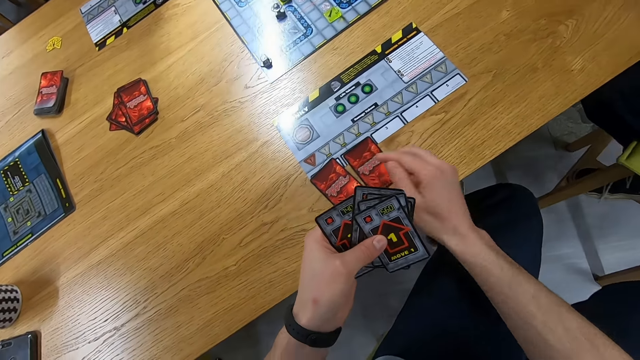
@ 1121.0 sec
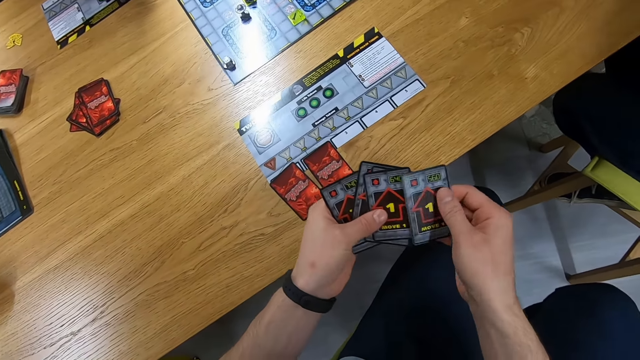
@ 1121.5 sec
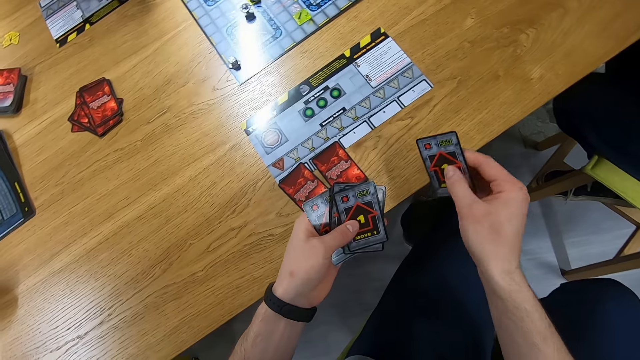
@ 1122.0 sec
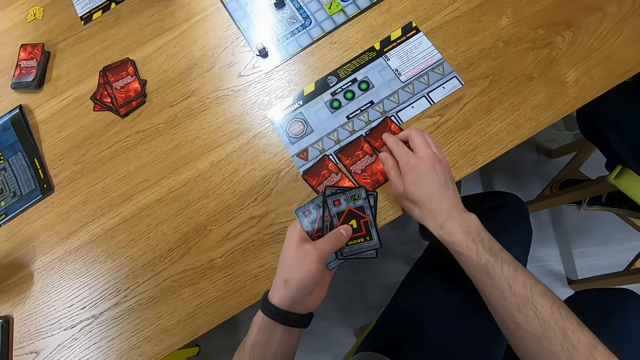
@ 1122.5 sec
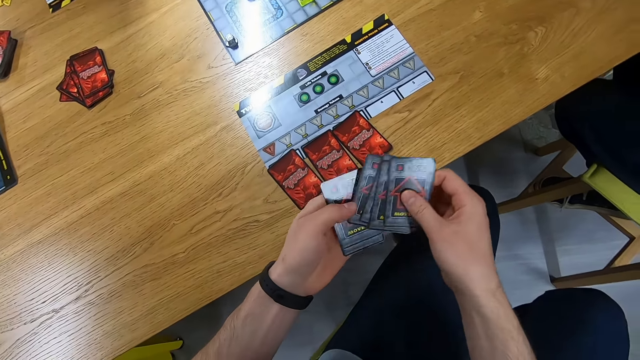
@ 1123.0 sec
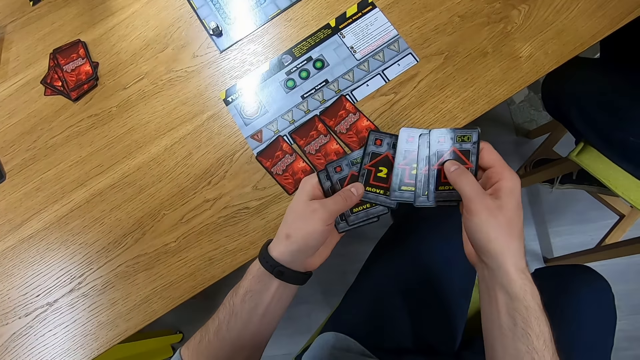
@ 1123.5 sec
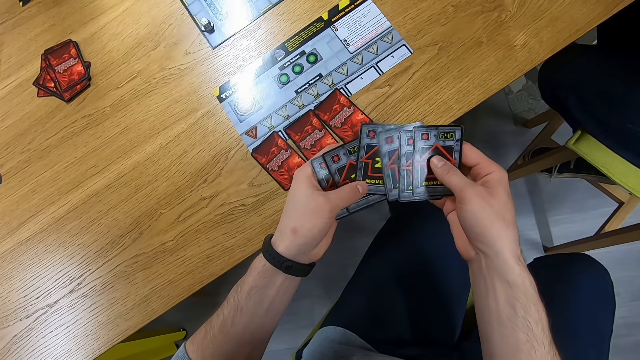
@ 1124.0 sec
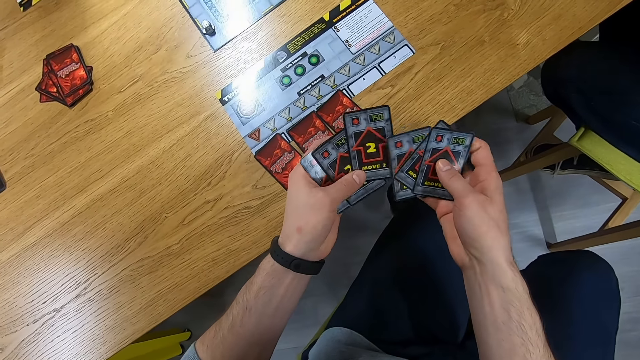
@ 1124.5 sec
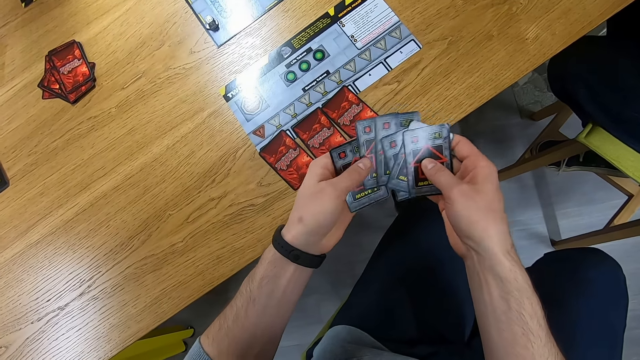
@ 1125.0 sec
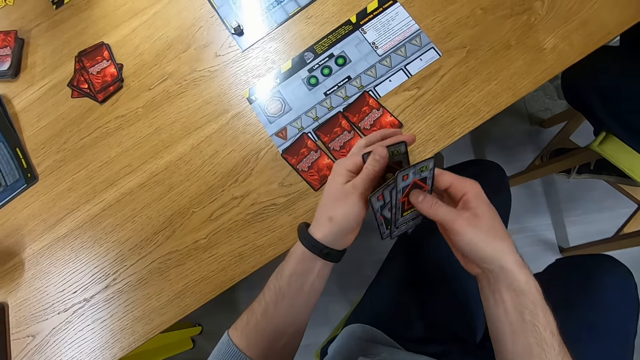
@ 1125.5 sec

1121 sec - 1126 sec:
The camera wearer places the card on the table. They pick a card. They place the card on the table. They arrange the cards.

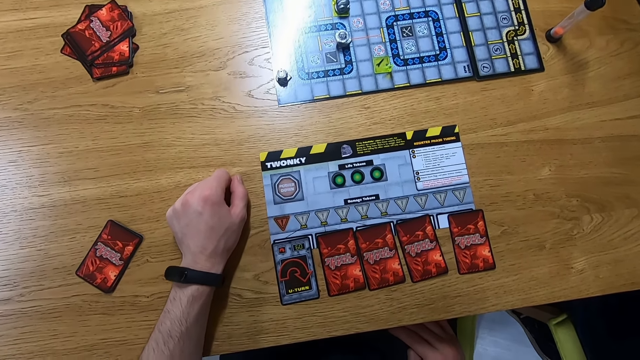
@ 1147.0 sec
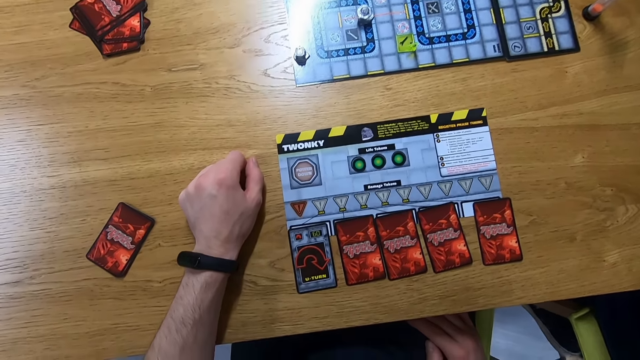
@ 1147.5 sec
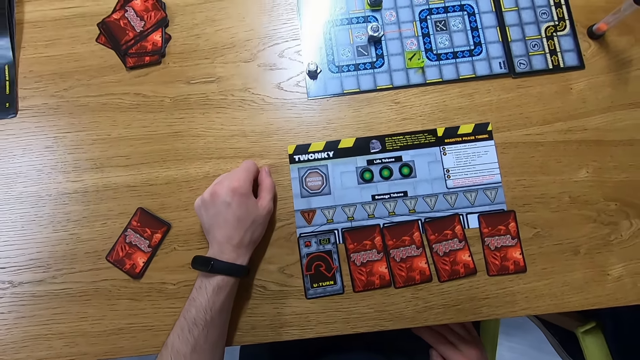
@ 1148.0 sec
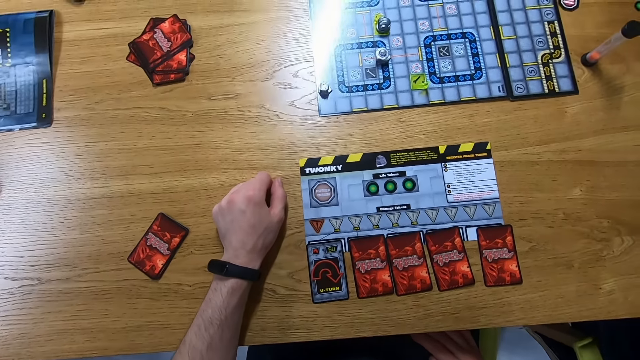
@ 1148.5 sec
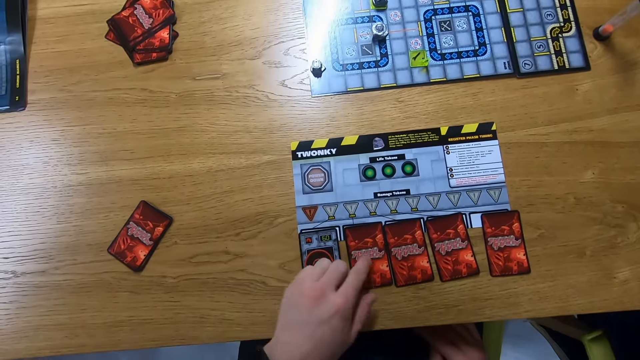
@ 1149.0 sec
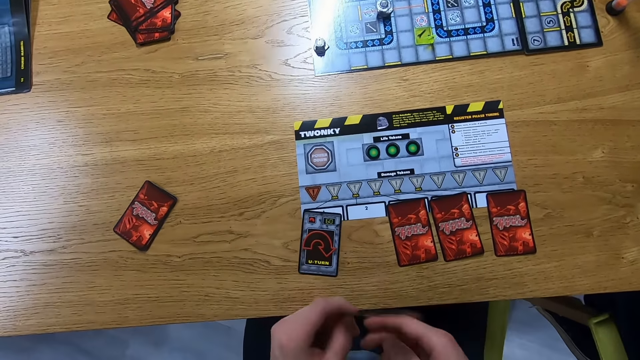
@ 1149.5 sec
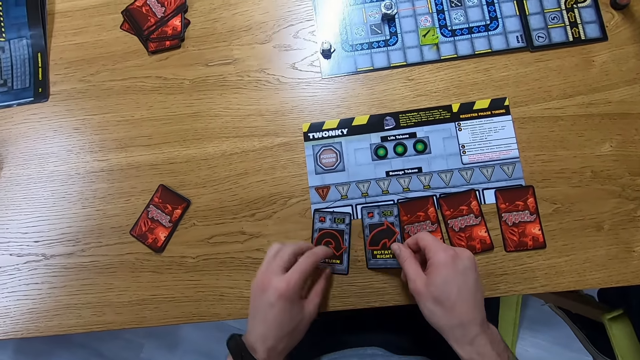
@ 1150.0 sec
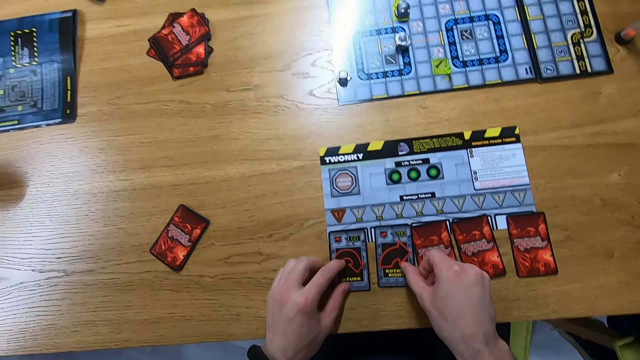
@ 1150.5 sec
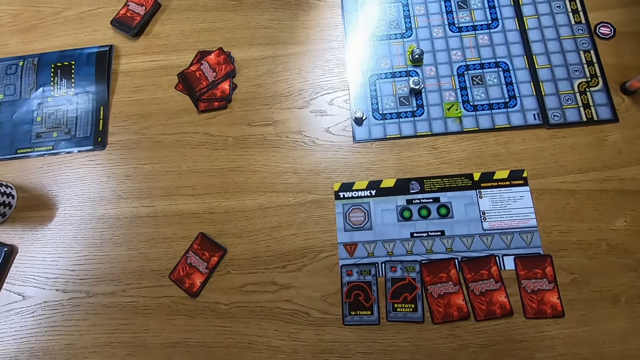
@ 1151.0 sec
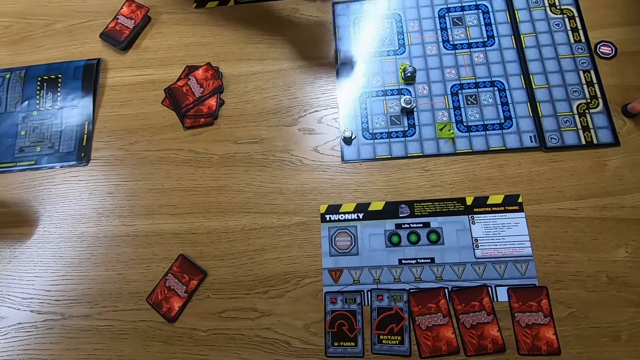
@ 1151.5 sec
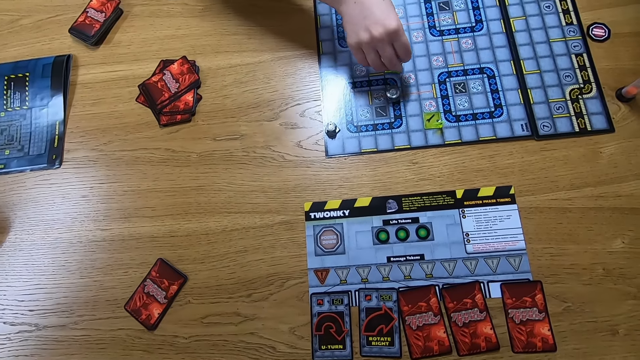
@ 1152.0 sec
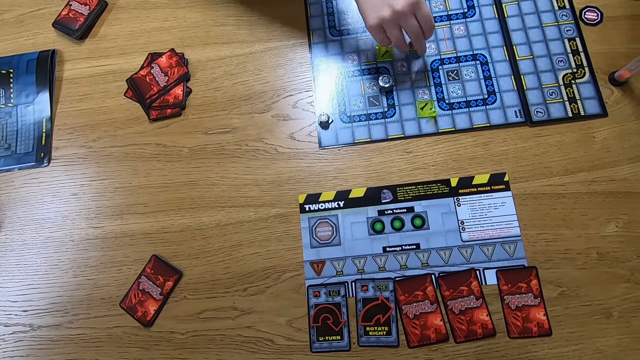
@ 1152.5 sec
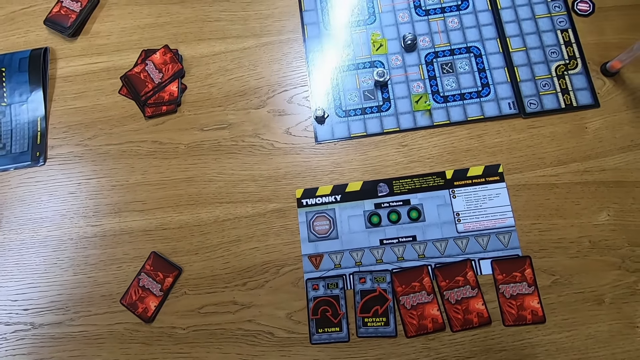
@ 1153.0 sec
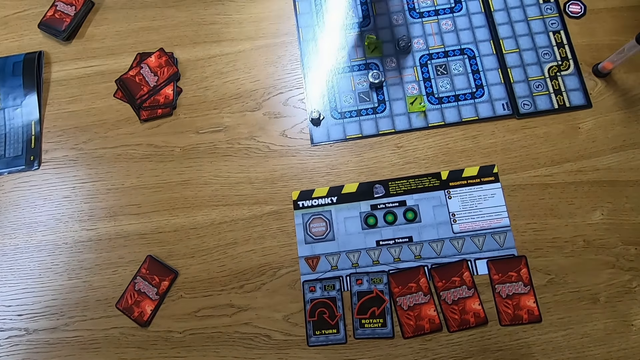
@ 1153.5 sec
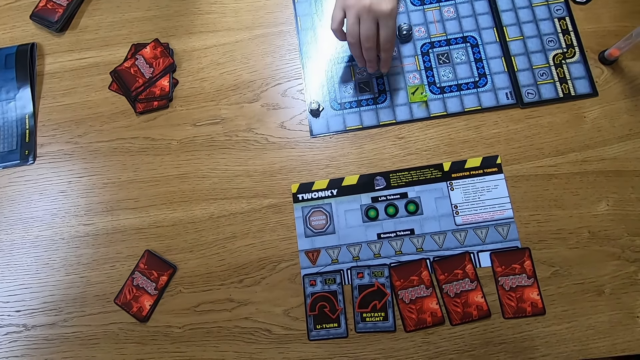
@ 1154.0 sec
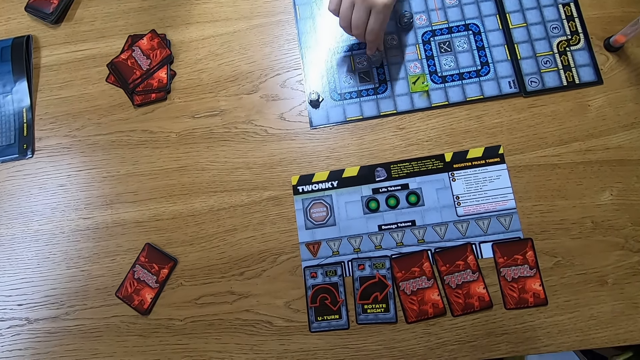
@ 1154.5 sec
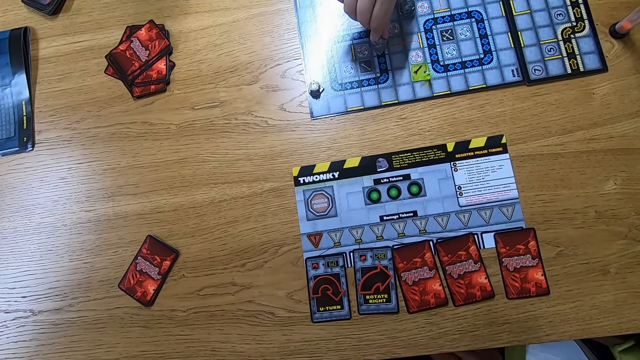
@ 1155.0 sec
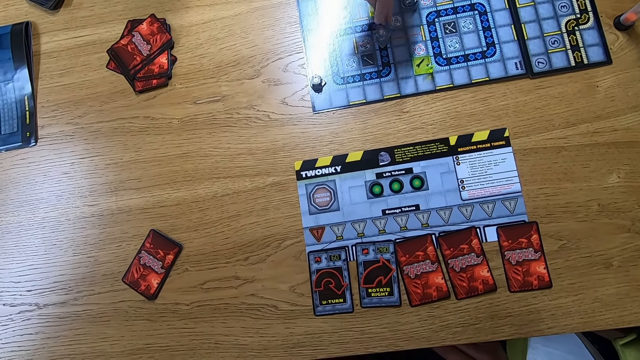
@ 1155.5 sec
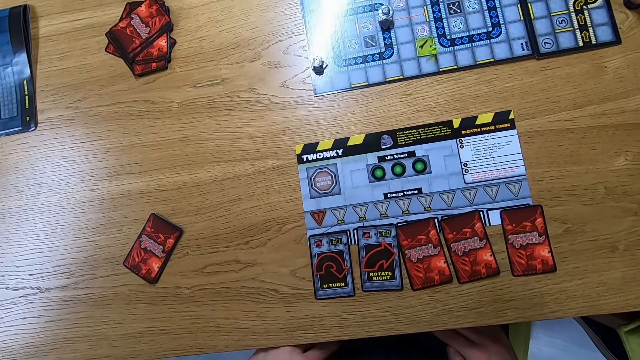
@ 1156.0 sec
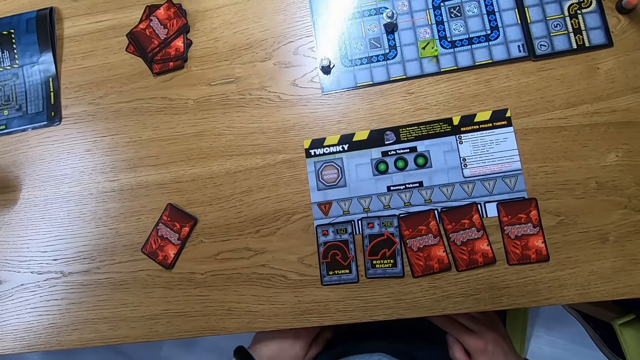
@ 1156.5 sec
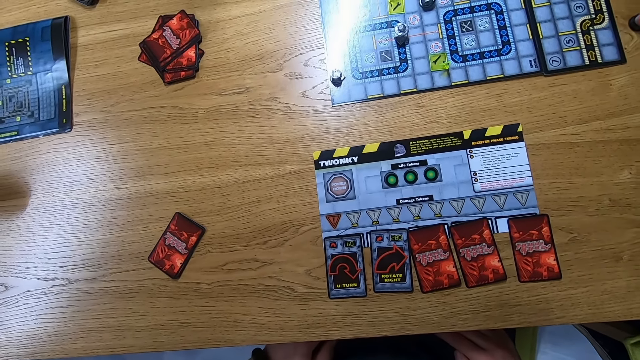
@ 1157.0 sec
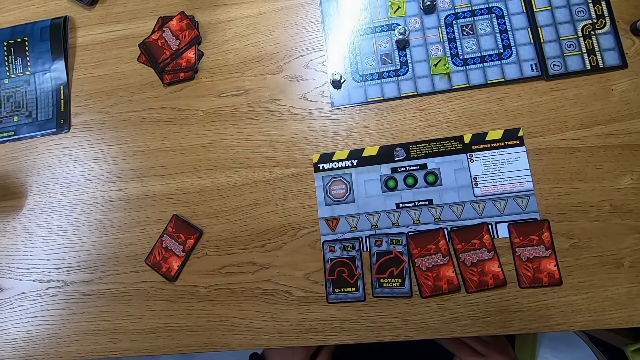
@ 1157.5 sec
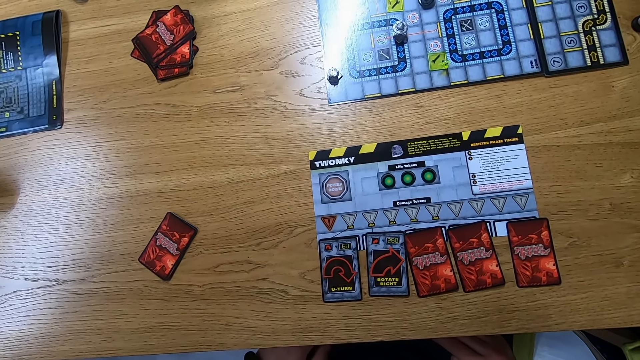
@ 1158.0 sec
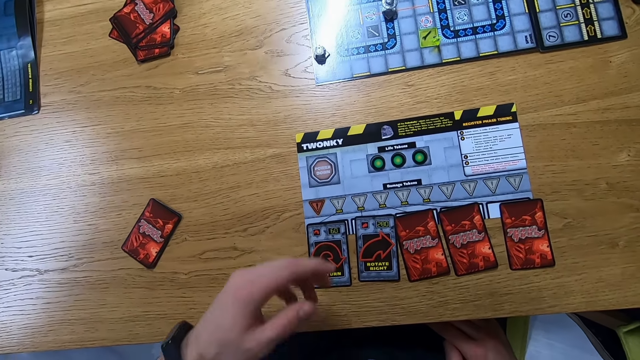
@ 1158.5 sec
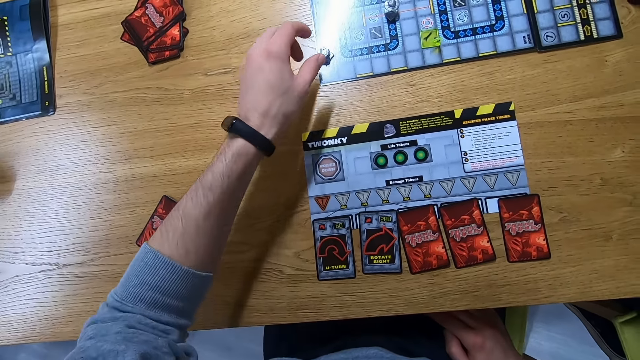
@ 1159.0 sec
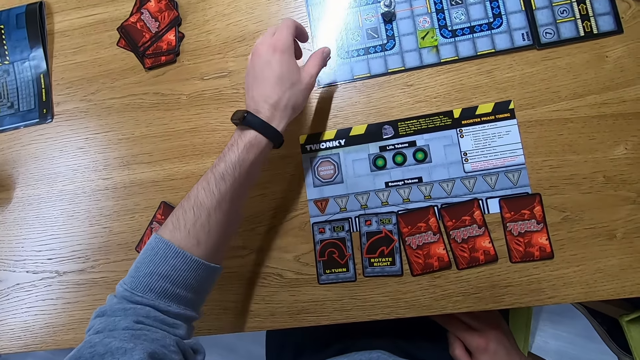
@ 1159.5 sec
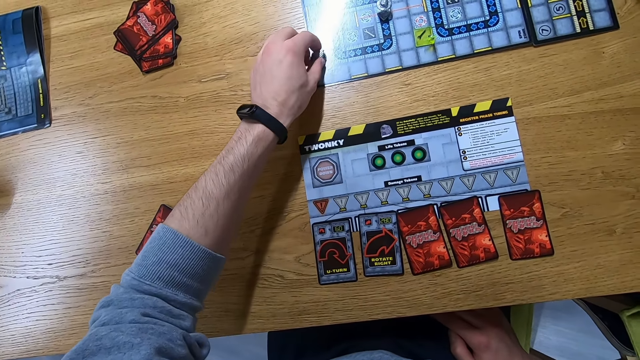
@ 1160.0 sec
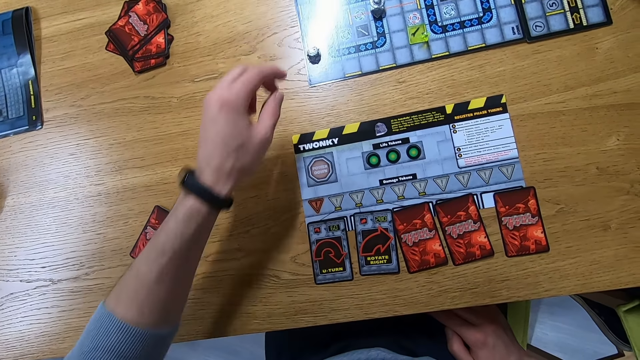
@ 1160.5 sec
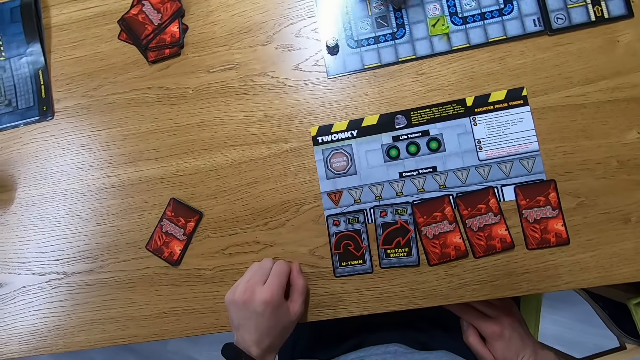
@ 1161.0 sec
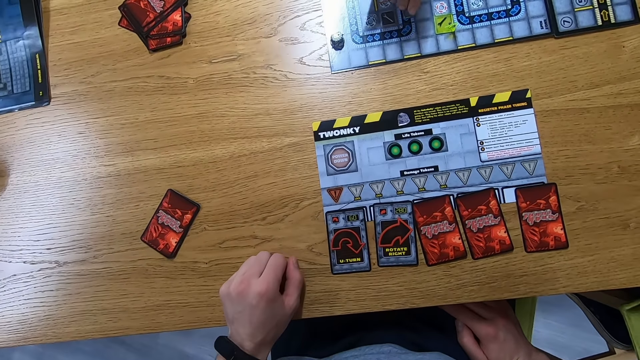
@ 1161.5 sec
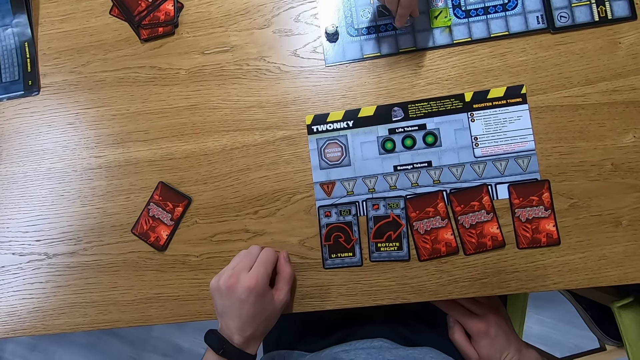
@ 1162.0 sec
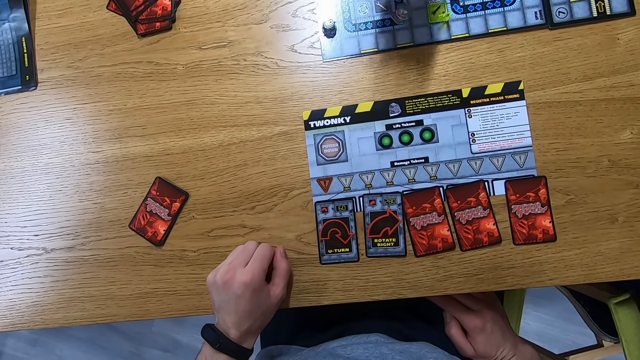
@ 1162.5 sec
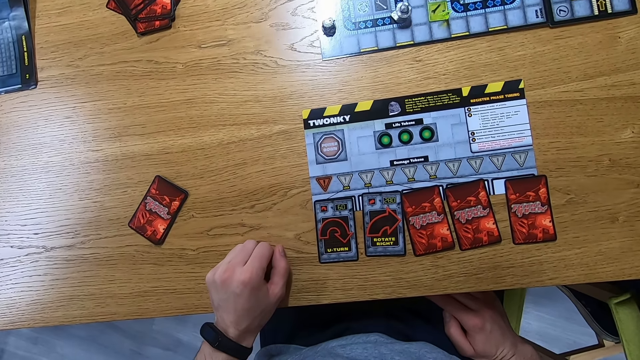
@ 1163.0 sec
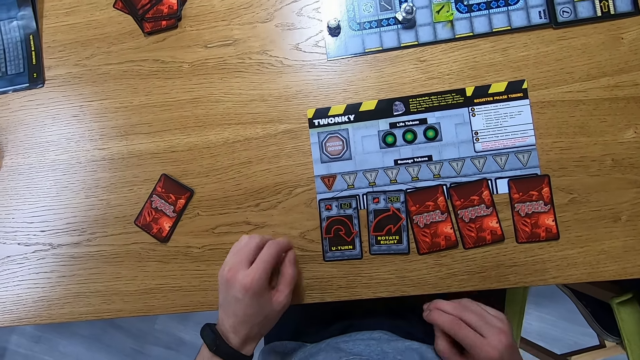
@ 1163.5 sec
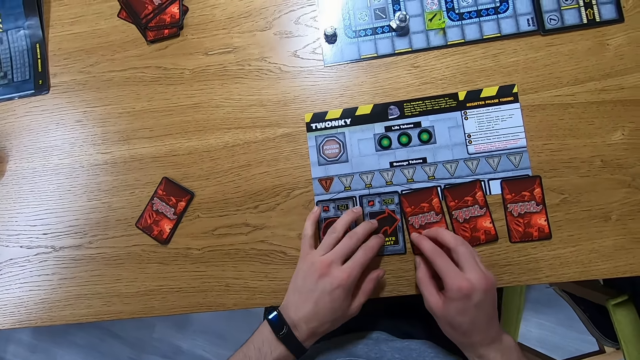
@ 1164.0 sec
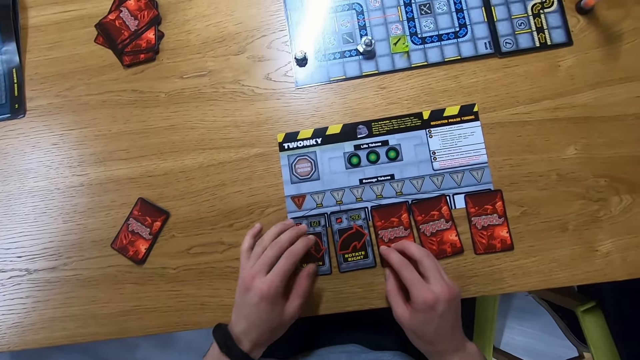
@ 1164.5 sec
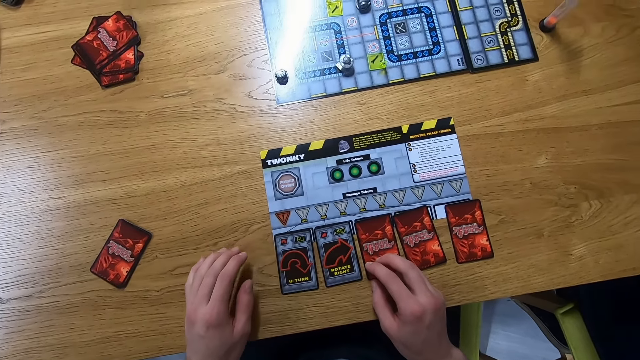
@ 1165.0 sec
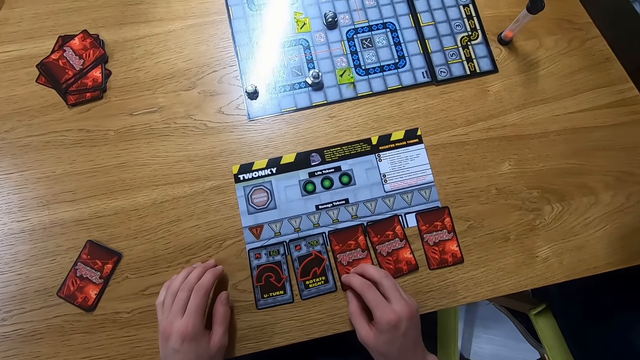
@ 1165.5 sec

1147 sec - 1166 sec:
The camera wearer picks a card. They play the card. They place the card on the table. A person moves a robo rally robot or bot. Another person moves a robo rally robot. The camera wearer moves the robo rally robot. They rotate the bot. The first person moves the robo rally robot. The camera wearer touches cards on the table.
